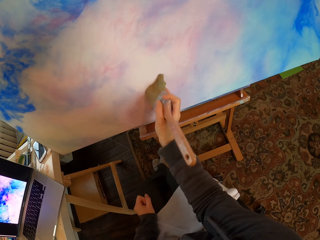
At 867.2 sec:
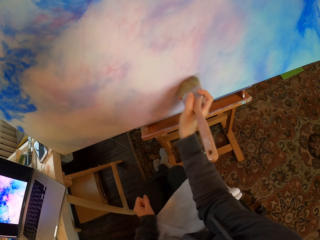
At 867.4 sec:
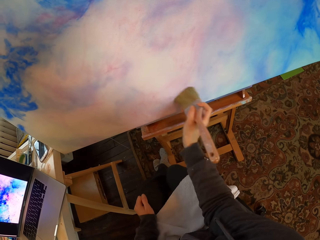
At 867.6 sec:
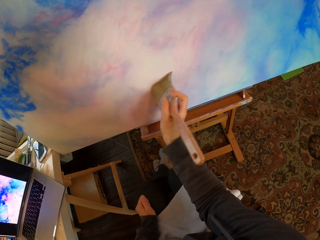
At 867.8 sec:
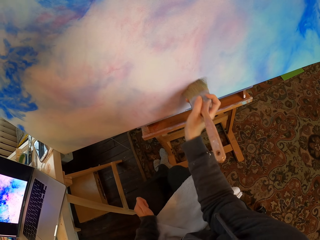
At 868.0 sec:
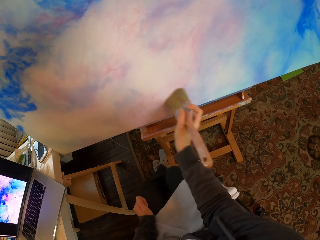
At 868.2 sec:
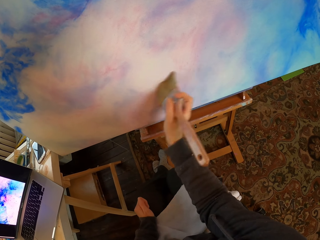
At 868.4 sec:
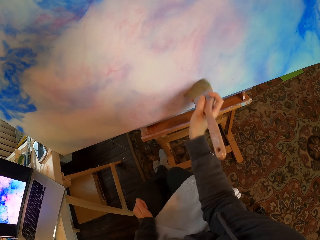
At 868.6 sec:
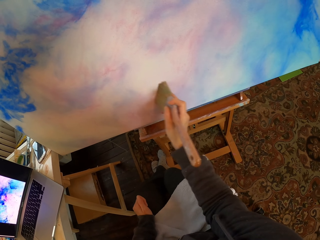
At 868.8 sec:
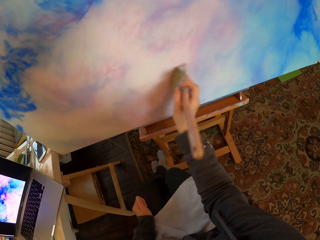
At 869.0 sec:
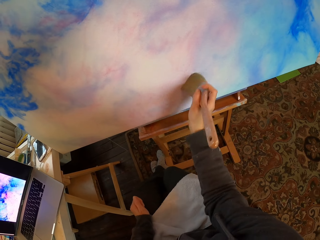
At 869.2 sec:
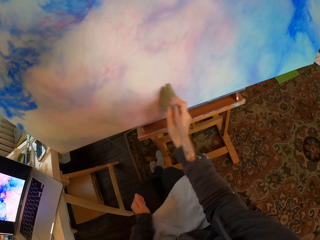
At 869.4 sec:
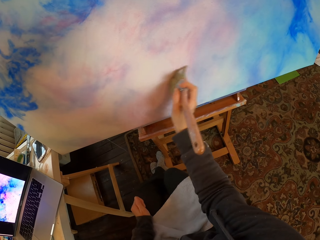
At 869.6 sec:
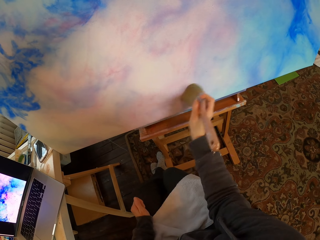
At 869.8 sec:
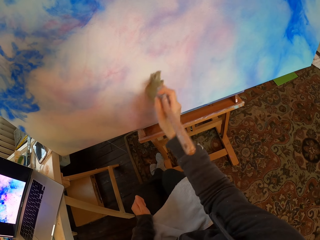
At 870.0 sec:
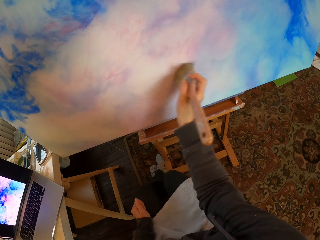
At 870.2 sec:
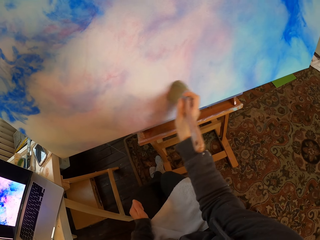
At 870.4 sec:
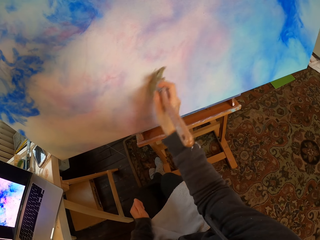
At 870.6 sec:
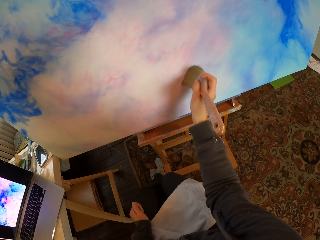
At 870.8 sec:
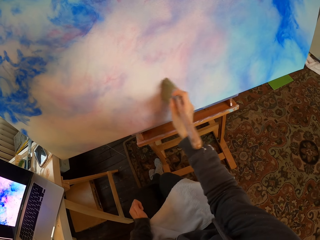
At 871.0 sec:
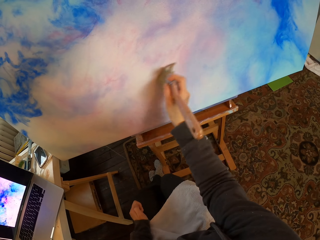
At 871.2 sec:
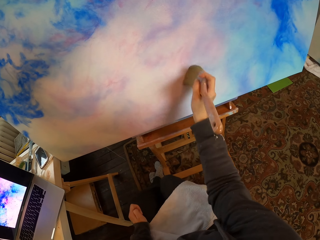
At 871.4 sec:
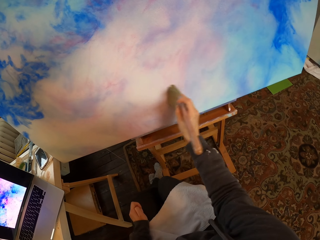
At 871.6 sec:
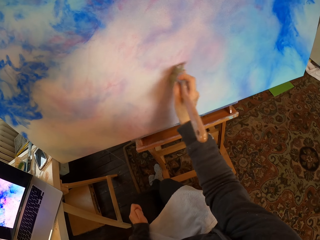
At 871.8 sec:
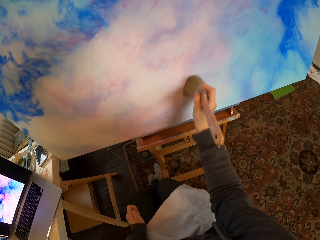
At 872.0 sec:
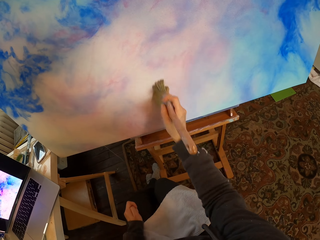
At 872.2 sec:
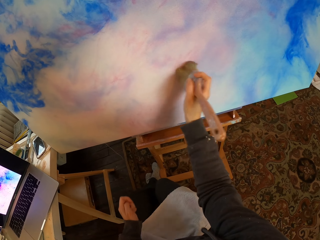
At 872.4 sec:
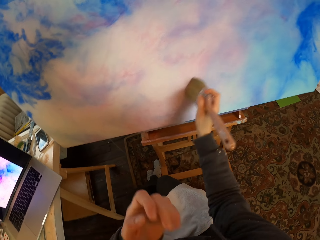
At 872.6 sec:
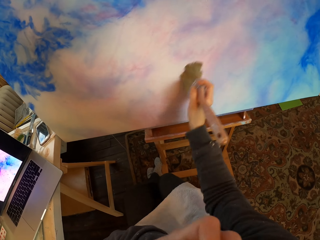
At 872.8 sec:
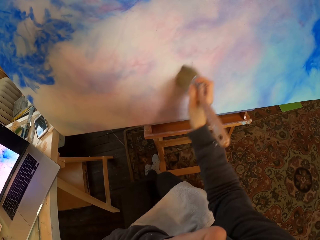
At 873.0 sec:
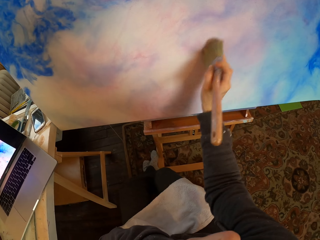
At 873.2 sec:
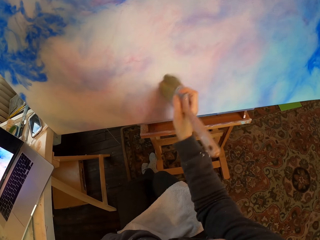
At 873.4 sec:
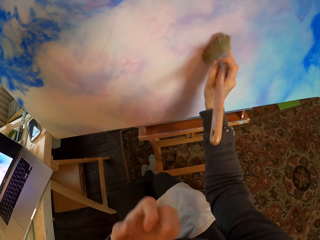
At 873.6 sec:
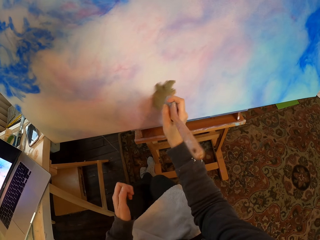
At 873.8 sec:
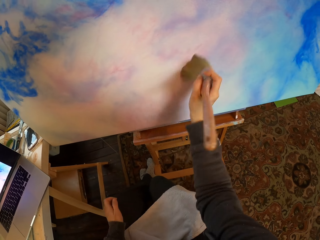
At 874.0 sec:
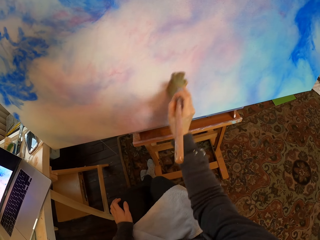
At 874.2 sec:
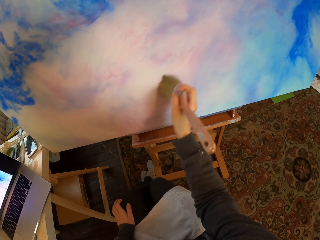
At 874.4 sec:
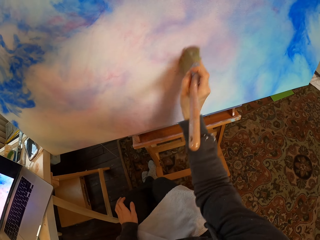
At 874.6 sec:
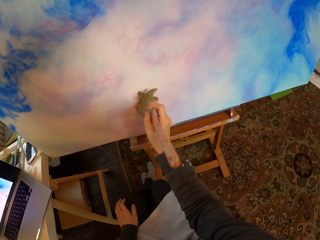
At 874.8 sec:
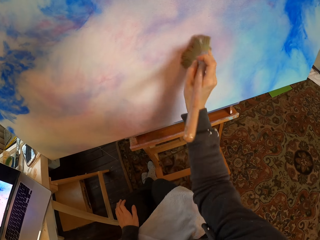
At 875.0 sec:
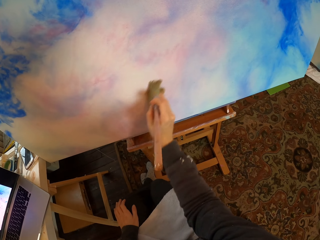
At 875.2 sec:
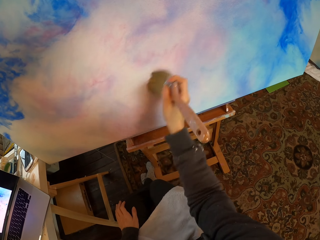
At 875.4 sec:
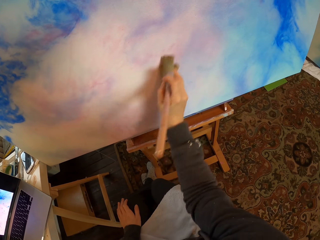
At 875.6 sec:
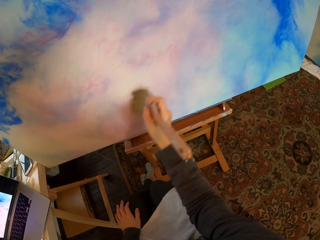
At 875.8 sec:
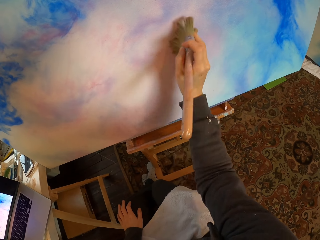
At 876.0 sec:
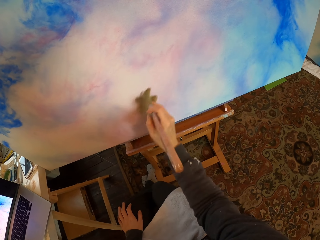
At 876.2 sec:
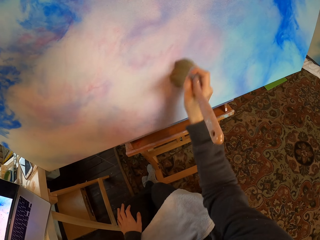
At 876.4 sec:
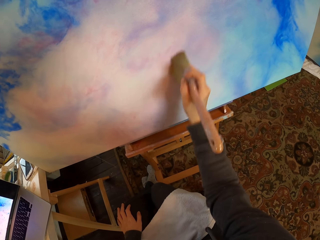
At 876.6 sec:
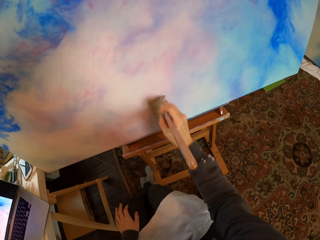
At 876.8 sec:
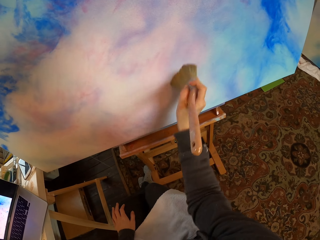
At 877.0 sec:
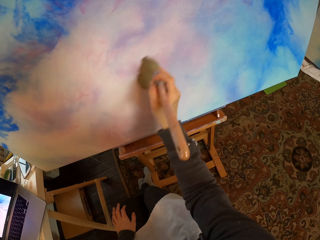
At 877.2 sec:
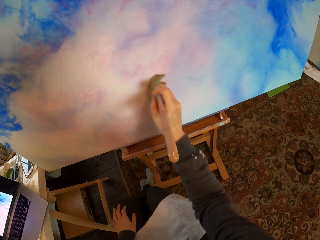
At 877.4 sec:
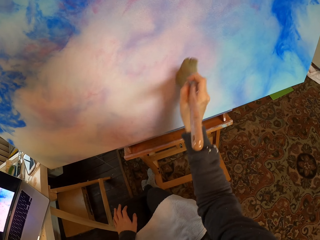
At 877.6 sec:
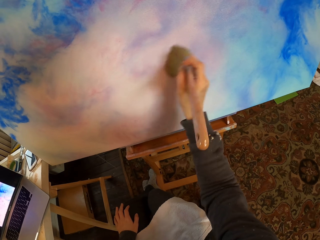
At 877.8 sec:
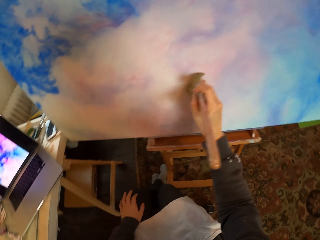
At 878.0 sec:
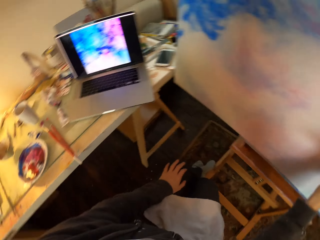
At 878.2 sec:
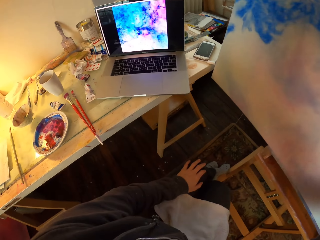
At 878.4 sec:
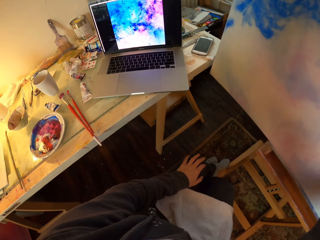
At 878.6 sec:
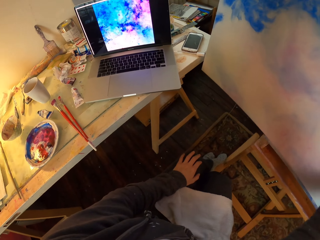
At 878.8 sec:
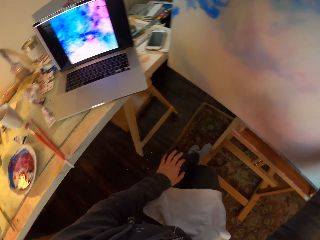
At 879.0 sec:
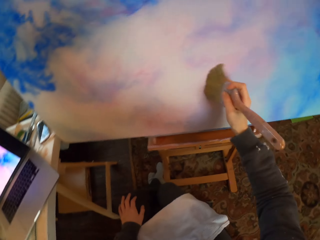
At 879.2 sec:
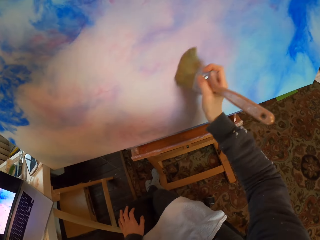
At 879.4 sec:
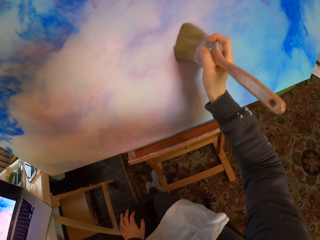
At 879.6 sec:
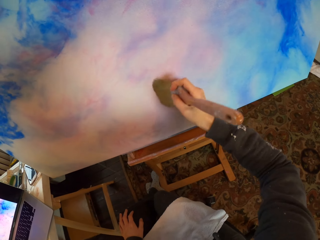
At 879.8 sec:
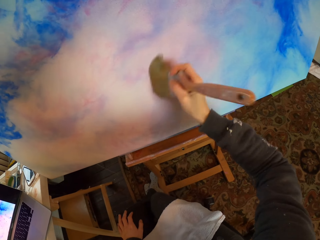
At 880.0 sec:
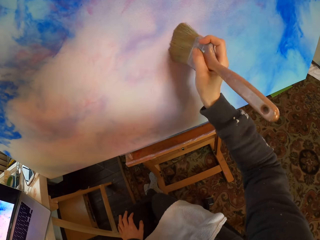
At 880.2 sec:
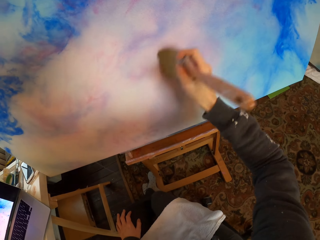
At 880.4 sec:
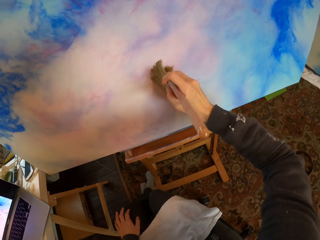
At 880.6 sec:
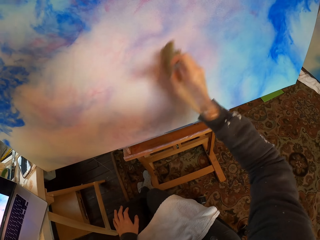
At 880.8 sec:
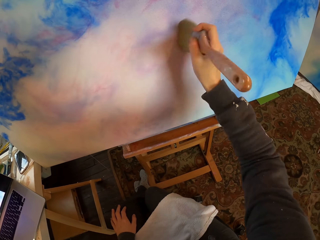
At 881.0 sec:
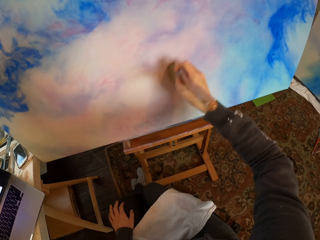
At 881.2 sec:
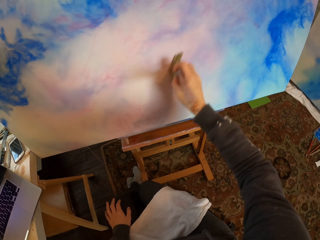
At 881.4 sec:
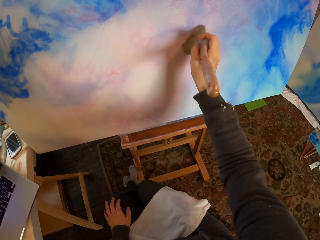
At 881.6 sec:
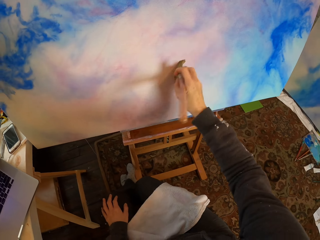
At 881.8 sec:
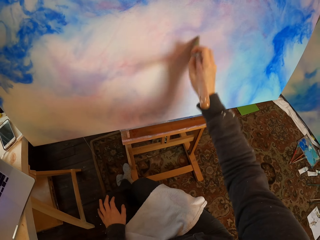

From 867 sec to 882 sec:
The camera wearer scratches his chin. He moves a hand. He paints on the paint board. He paints on the paint board again. He looks at the laptop. He looks at the portrait. He paints on the paint board.

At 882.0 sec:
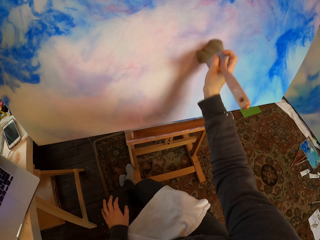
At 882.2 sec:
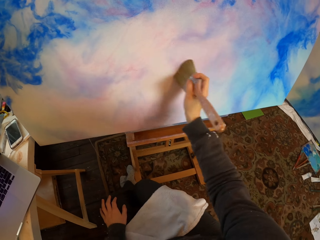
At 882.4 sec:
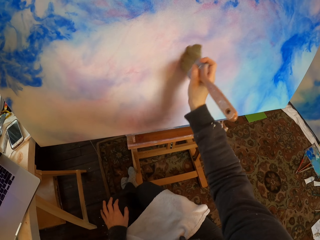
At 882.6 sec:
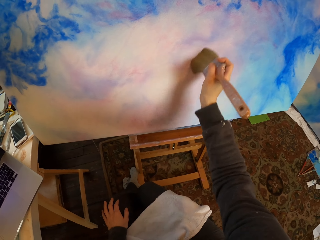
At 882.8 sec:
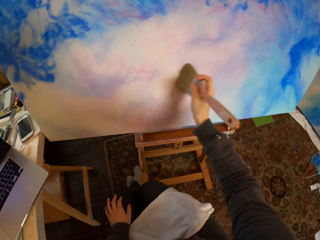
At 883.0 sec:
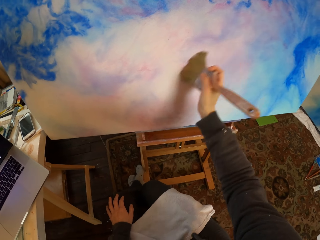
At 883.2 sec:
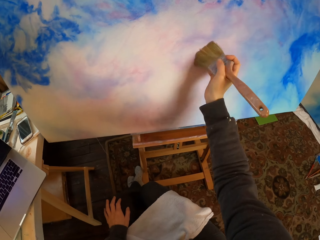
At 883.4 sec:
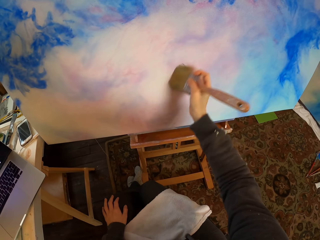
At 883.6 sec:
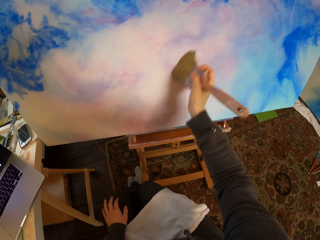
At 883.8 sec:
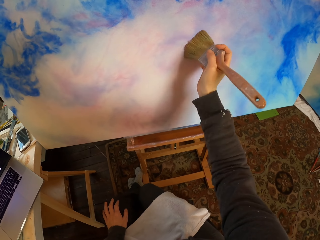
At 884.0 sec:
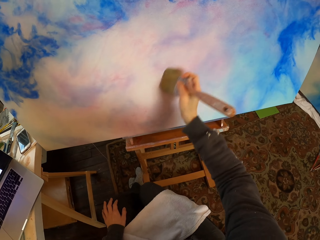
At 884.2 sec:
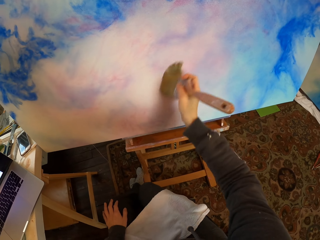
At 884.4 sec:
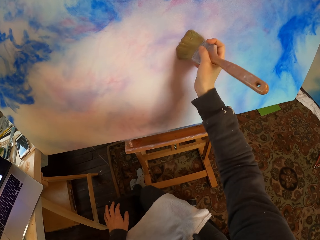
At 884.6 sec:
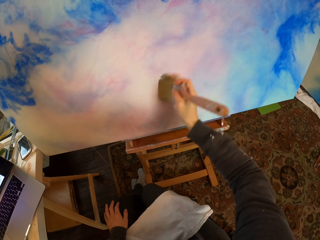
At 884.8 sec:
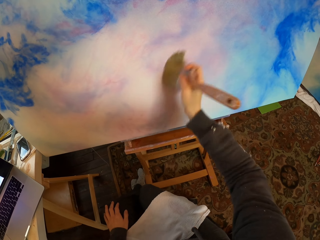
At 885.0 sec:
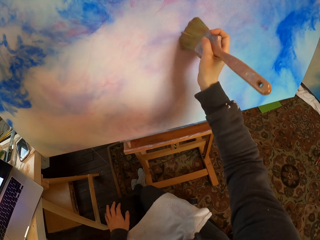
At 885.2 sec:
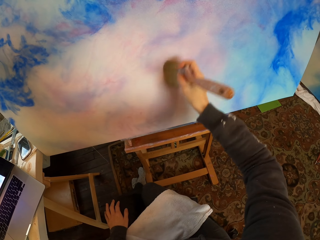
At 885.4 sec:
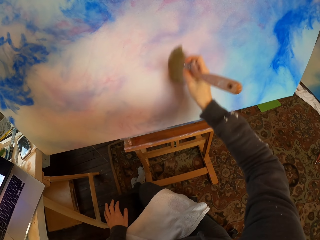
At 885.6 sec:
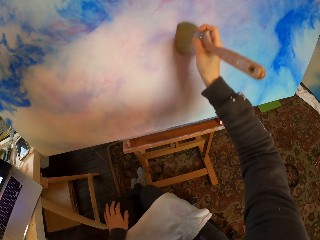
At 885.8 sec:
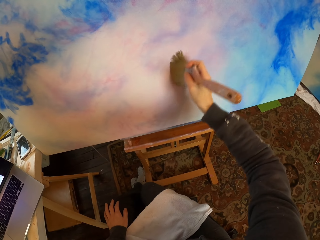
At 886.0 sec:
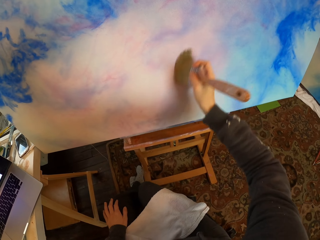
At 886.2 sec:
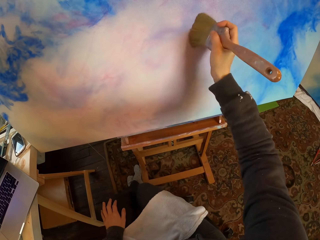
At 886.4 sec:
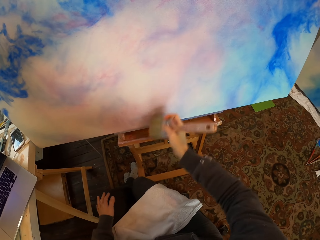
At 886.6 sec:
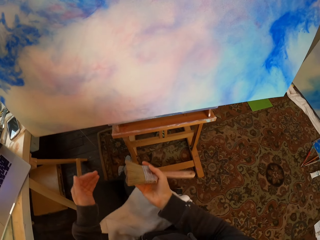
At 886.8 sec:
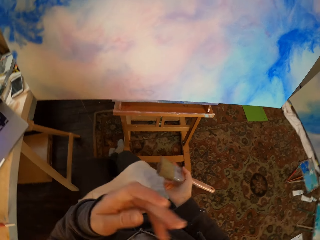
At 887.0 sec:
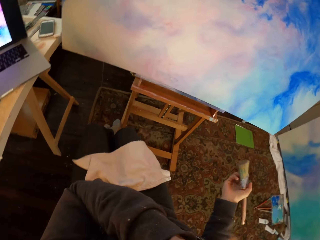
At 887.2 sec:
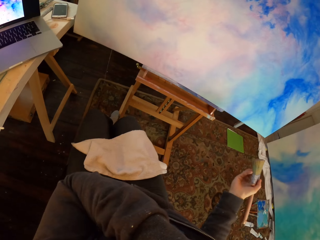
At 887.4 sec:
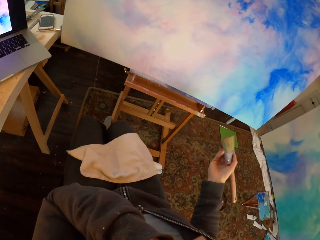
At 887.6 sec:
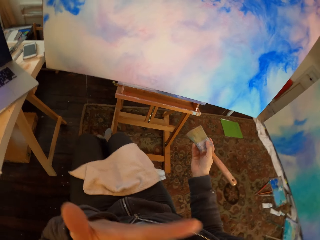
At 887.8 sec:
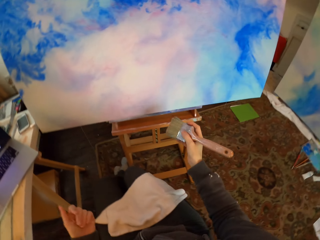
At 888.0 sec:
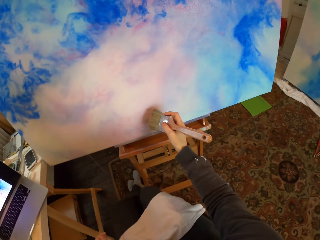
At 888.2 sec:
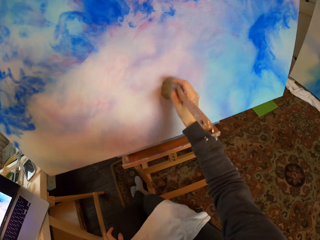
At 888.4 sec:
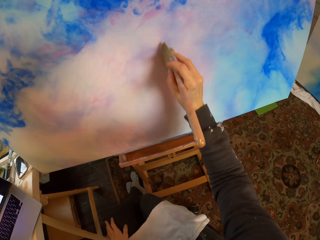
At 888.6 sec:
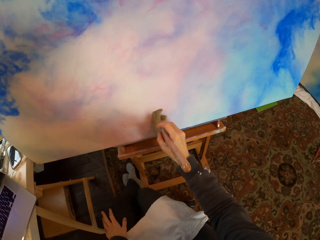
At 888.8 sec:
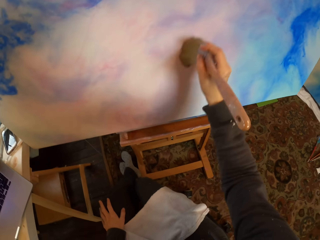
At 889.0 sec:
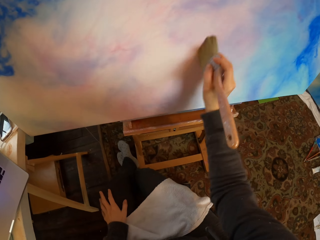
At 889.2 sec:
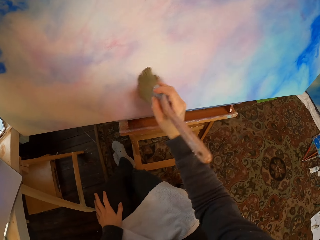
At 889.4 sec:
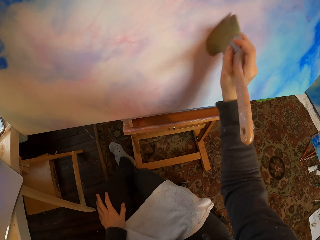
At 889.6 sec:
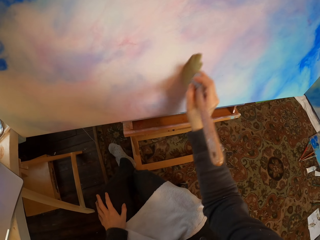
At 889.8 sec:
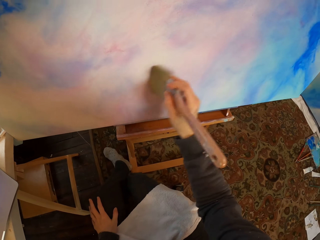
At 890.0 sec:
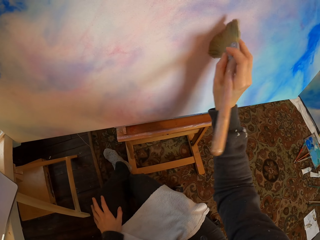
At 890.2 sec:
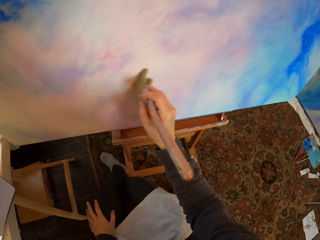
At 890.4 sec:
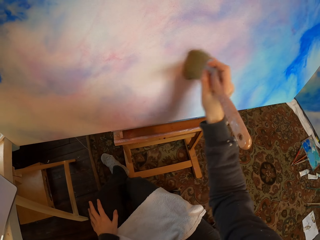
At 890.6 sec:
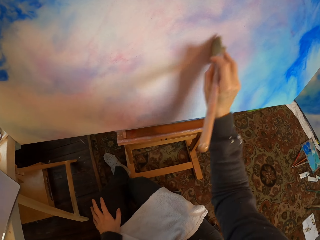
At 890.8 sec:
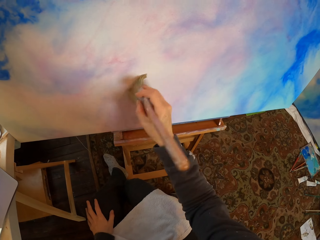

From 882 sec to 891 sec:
The camera wearer holds the paint brush with the right hand. They move hands. They brush the paint on the portrait.
